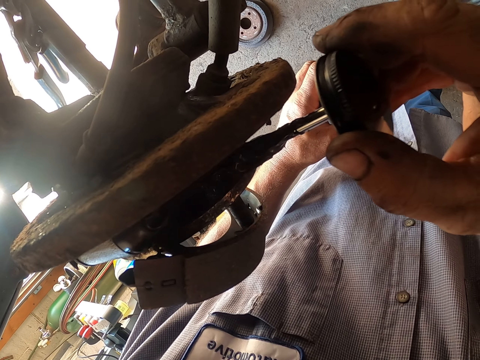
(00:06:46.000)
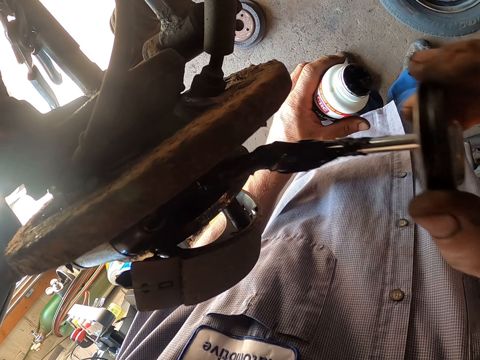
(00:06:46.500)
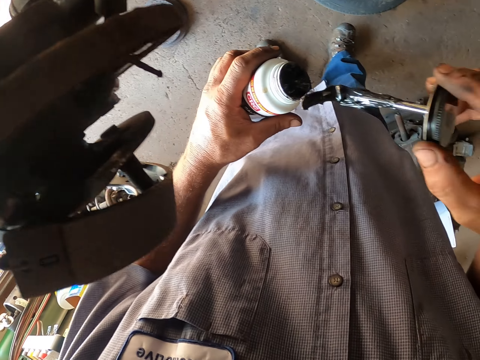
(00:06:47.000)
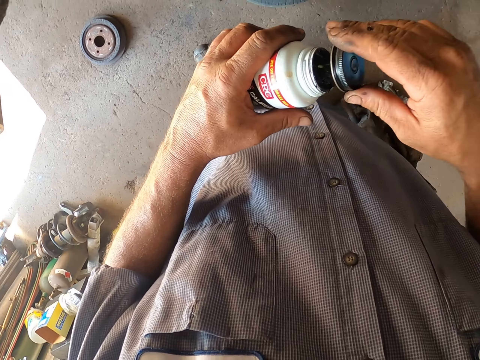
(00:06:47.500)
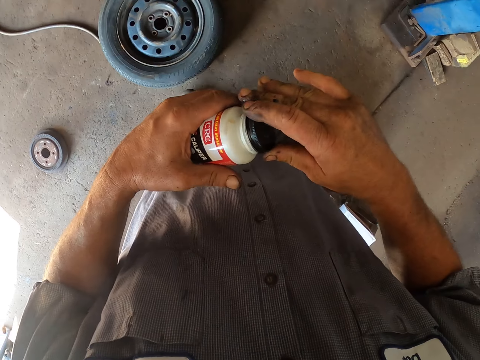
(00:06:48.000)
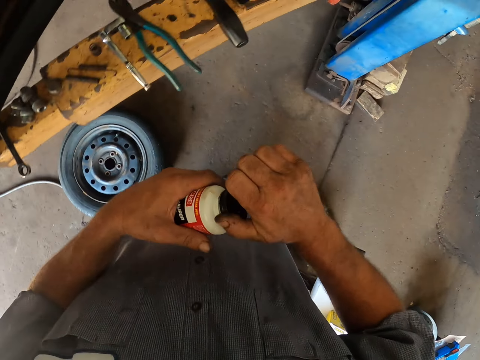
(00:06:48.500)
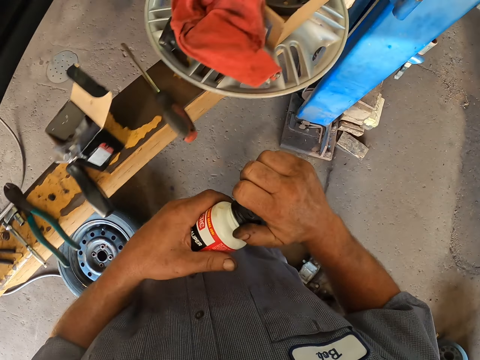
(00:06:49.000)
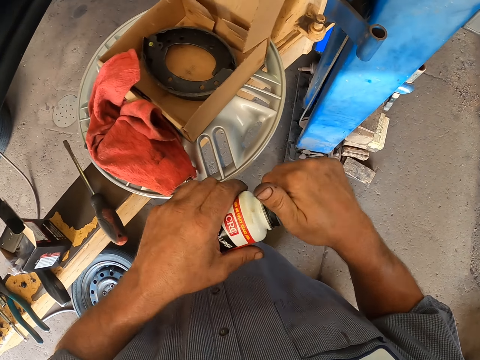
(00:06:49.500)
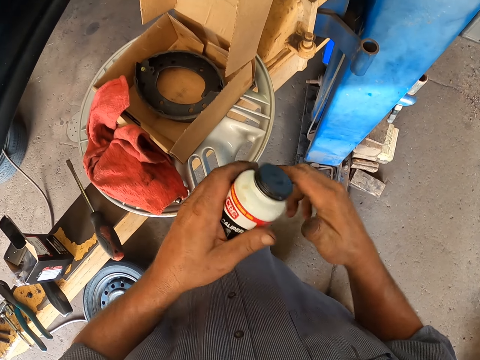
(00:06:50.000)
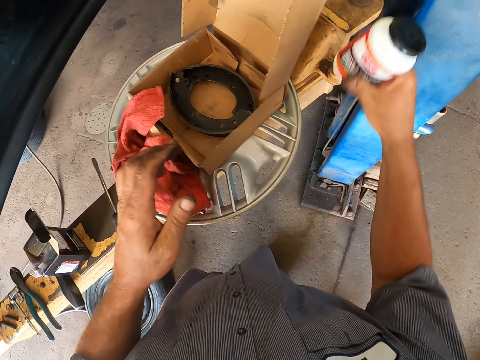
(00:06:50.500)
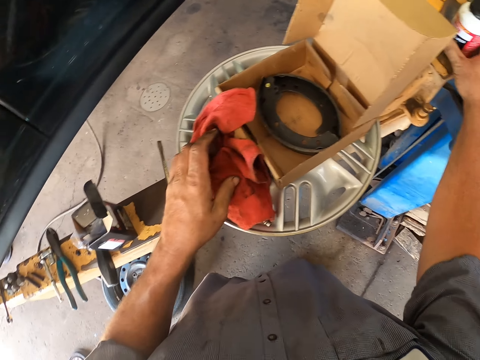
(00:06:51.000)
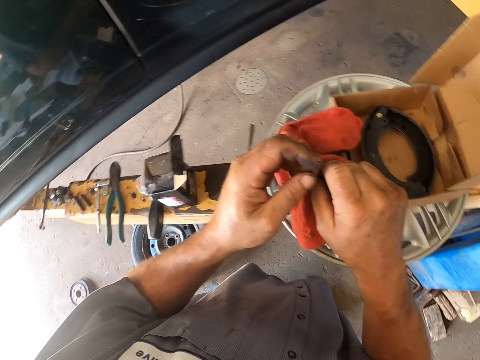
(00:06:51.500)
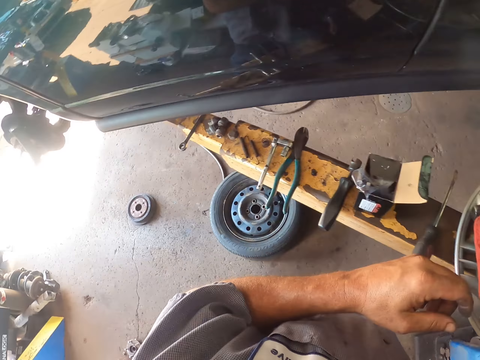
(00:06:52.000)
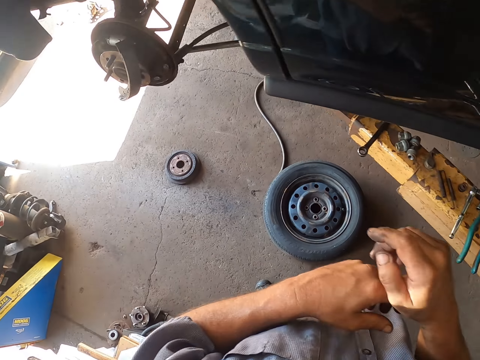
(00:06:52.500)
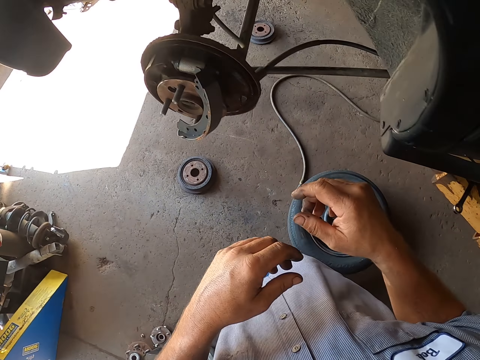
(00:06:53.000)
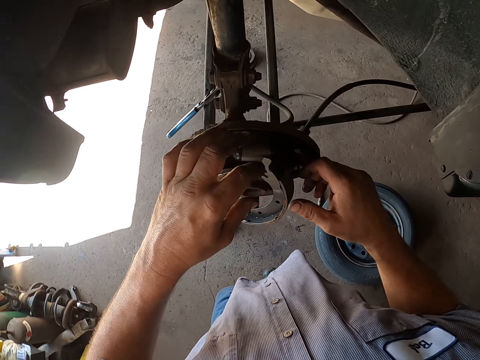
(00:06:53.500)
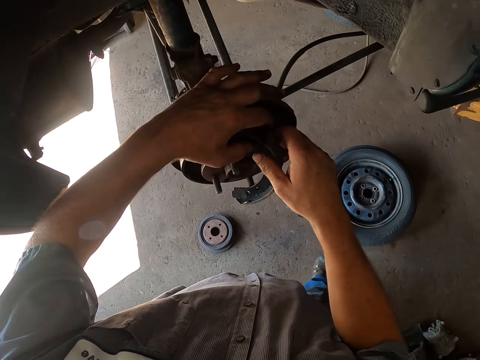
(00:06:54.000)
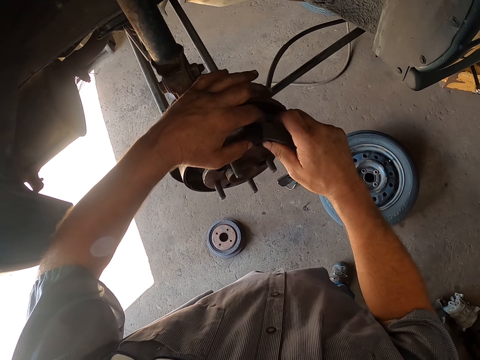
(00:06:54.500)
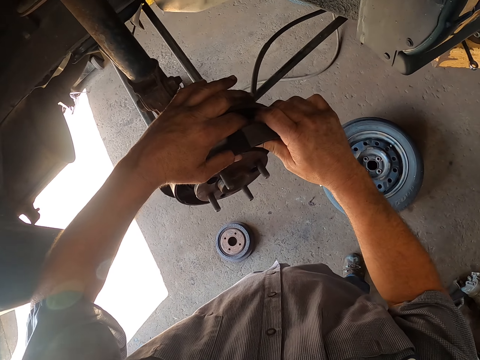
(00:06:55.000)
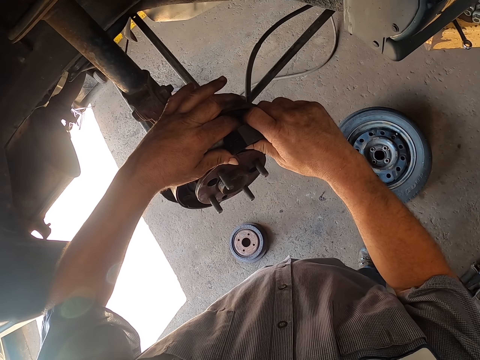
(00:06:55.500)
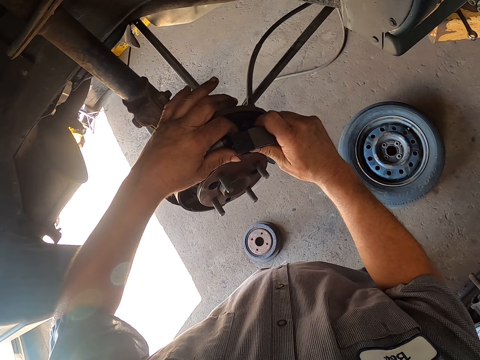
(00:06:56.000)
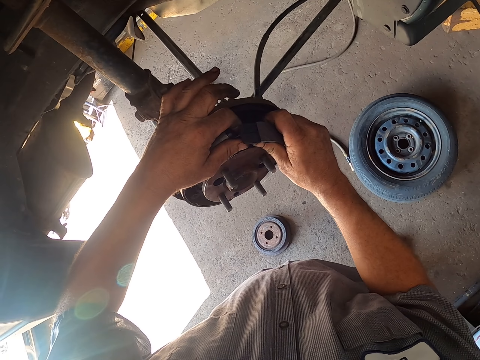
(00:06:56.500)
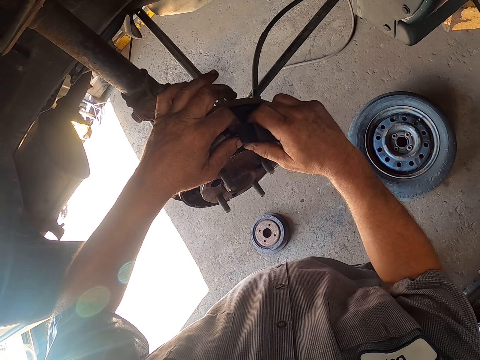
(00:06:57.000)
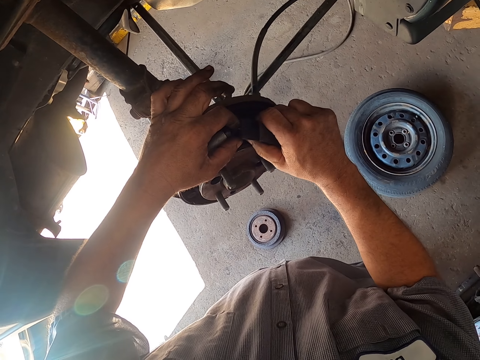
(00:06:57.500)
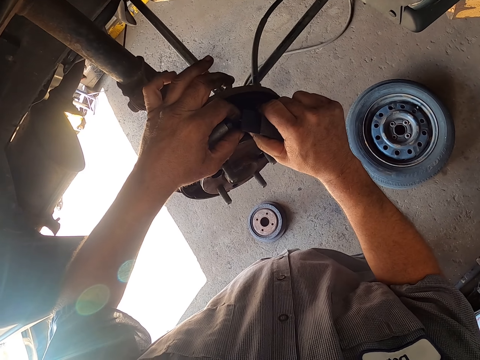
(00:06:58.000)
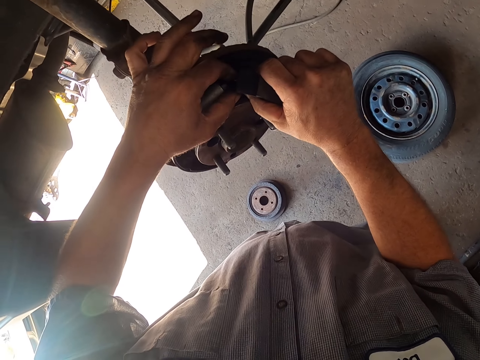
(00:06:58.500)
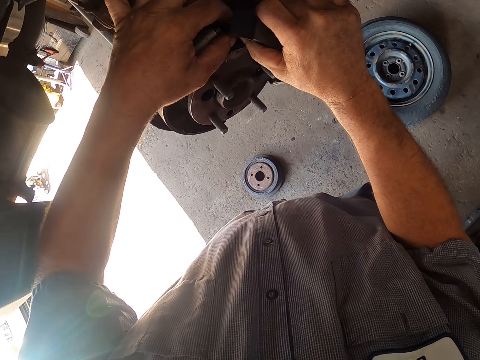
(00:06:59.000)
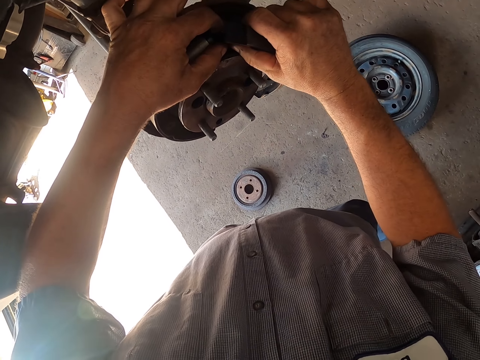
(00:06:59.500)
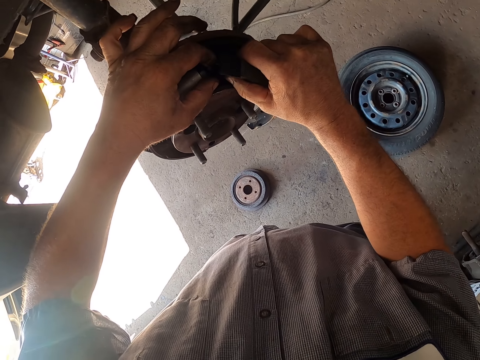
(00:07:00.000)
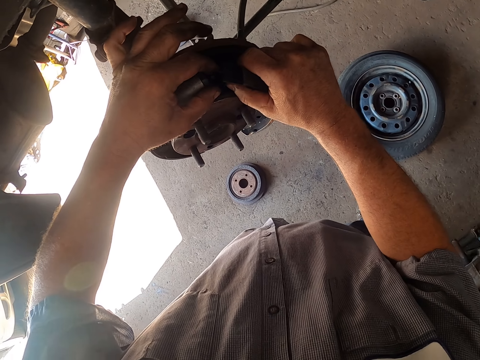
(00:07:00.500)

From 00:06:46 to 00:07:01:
The camera wearer walks around the garage. He closes the oil bottle. He puts the oil on the counter. He wipes his hands. He picks up a hand towel. He walks around the garage. He places something on the wheel. He fixes something on the wheel hub.

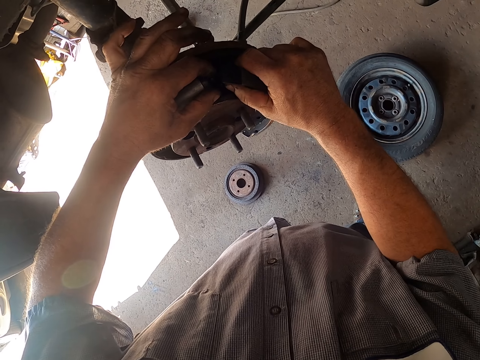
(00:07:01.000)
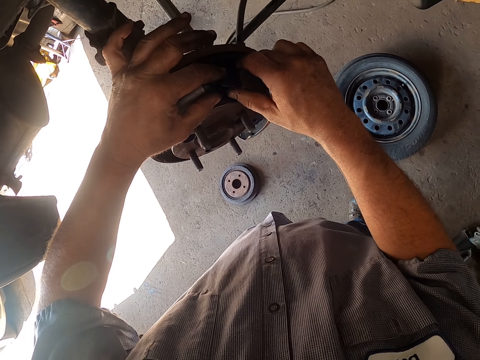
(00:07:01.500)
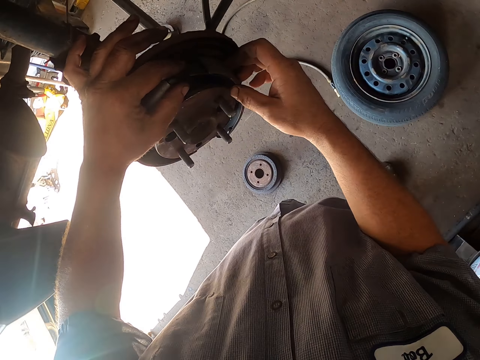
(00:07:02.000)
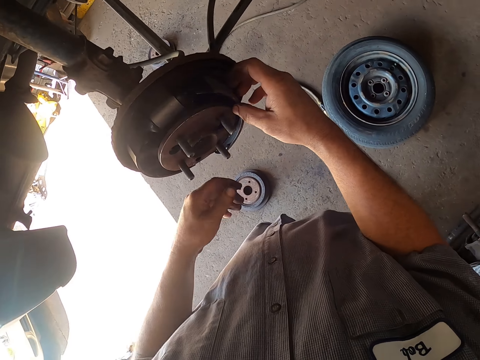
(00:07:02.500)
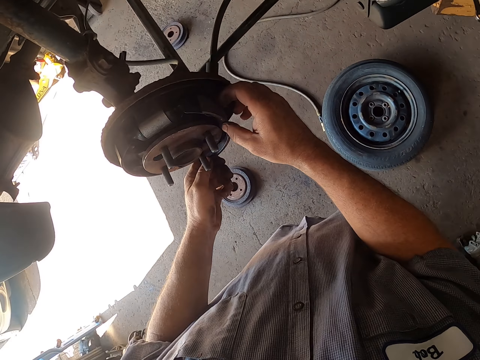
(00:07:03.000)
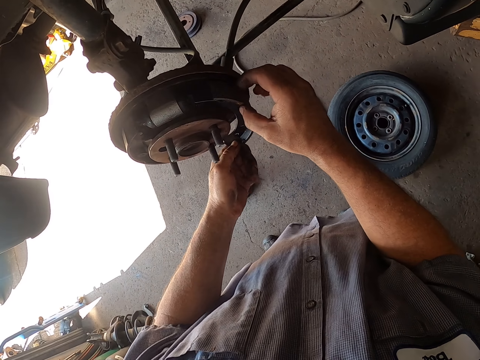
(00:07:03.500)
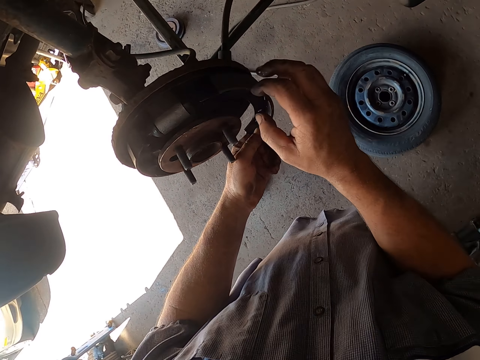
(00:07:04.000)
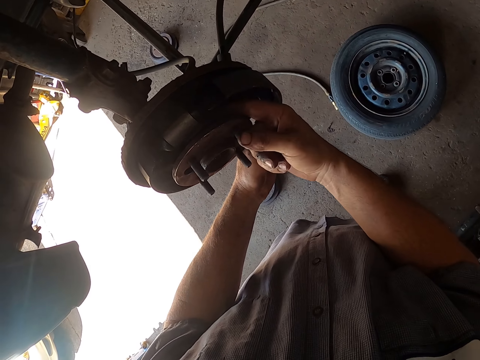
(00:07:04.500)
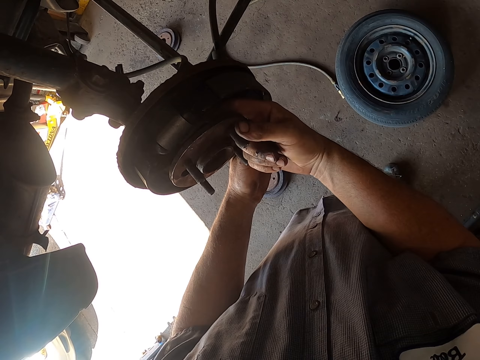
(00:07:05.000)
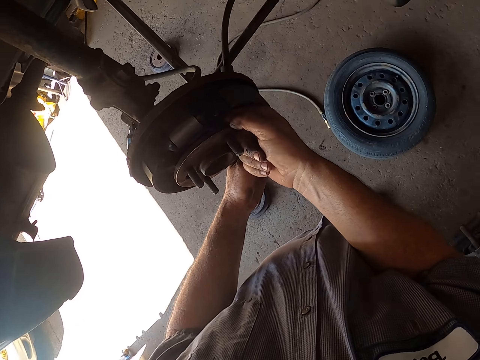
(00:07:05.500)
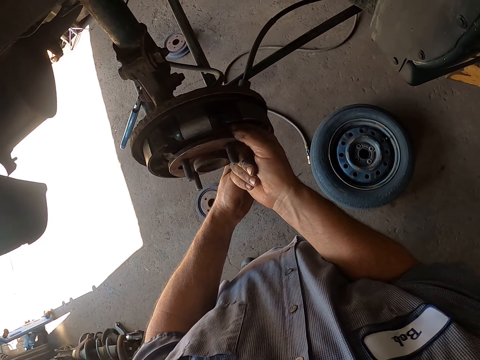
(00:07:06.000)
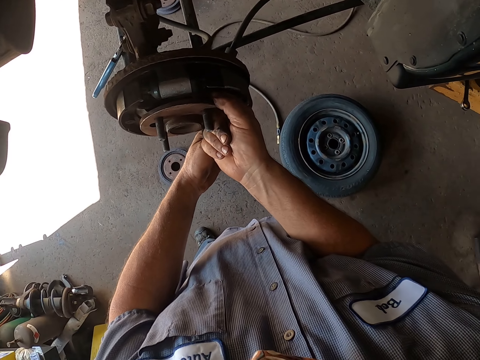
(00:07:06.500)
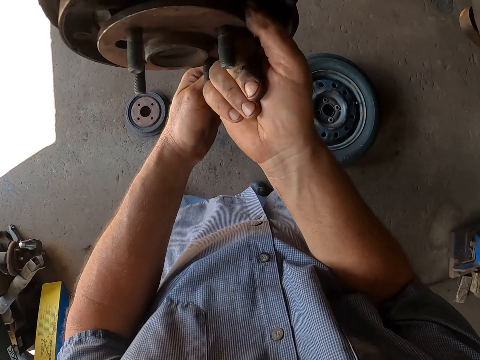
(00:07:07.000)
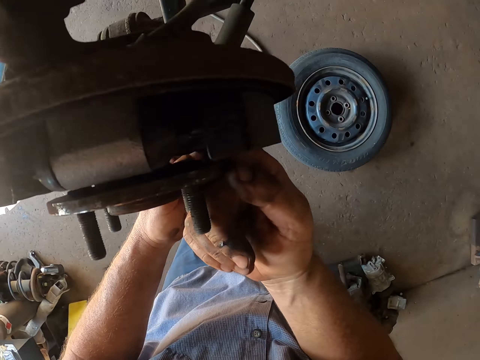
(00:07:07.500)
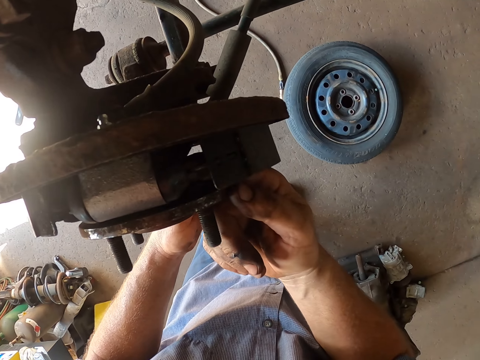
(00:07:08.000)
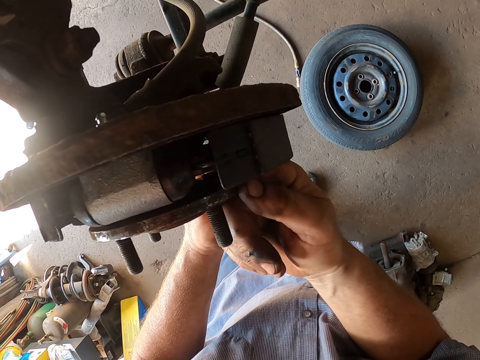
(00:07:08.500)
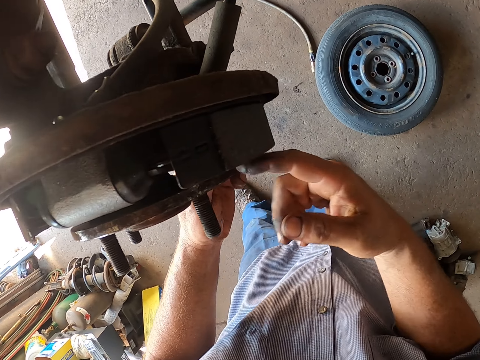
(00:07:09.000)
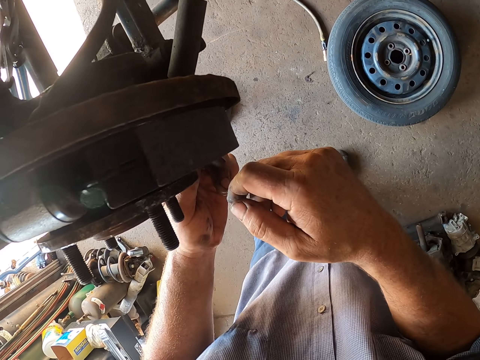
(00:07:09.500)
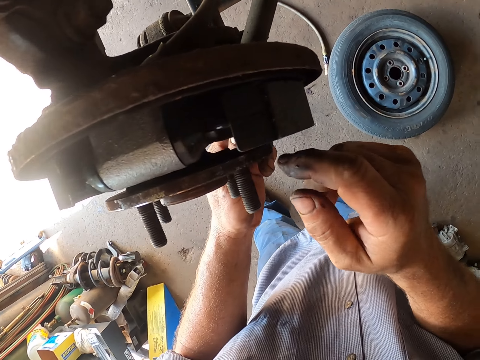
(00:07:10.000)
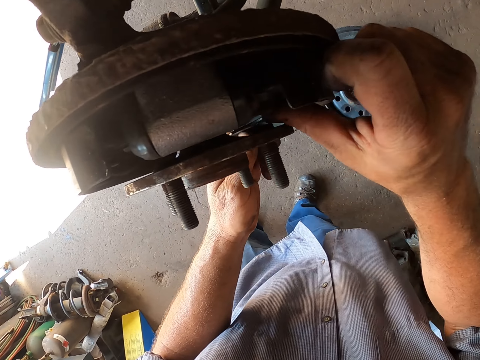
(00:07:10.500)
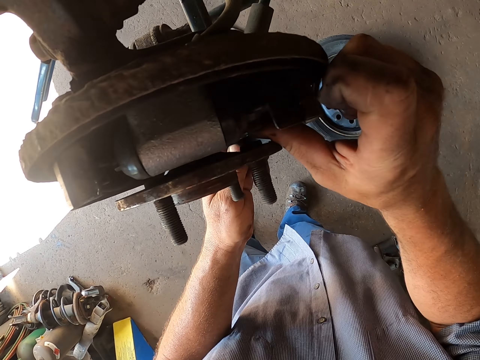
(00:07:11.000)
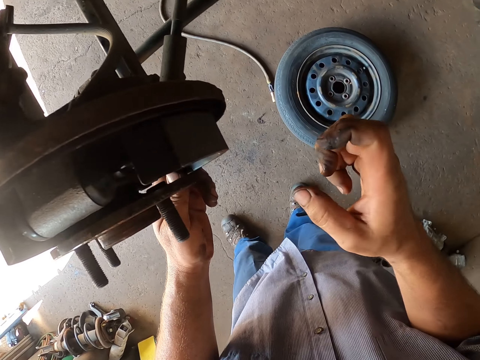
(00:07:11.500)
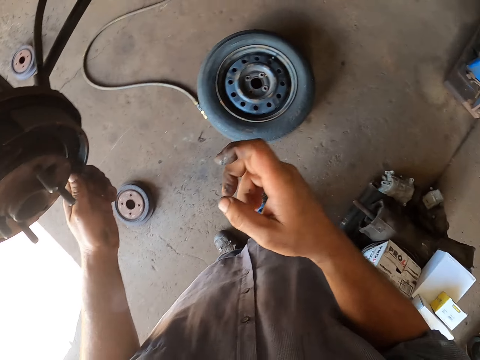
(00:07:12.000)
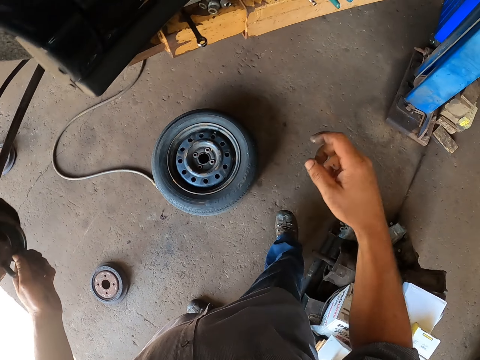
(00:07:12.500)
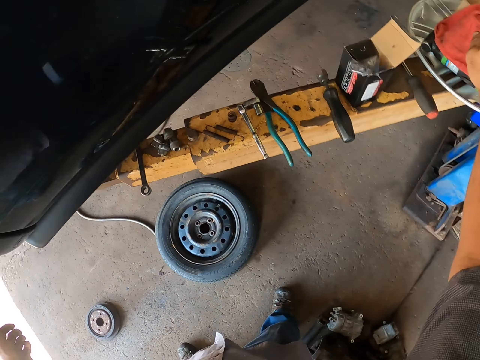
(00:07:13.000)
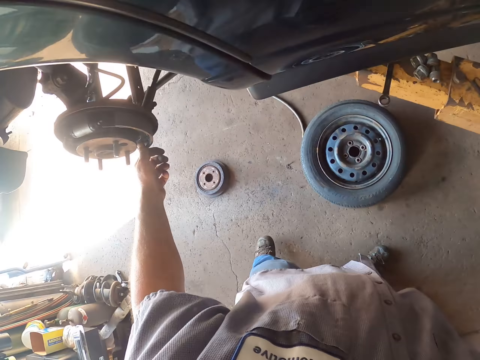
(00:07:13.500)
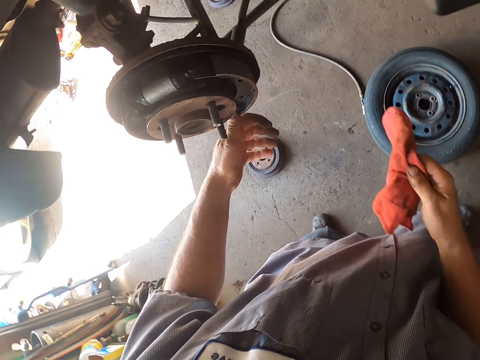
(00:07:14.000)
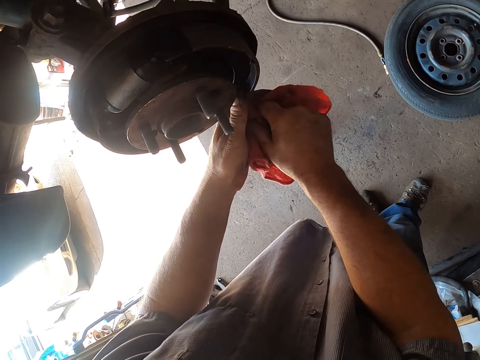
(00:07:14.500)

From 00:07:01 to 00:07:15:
The camera wearer looks around the garage. They pick up a hand cloth.
